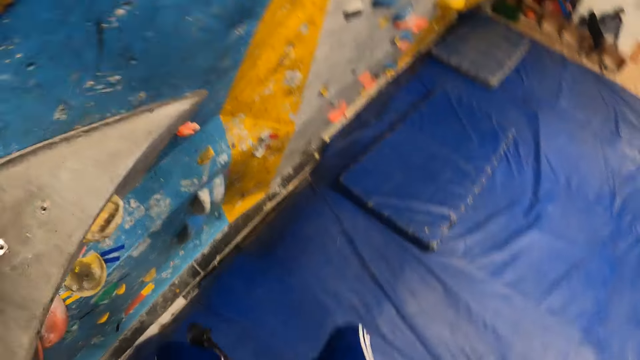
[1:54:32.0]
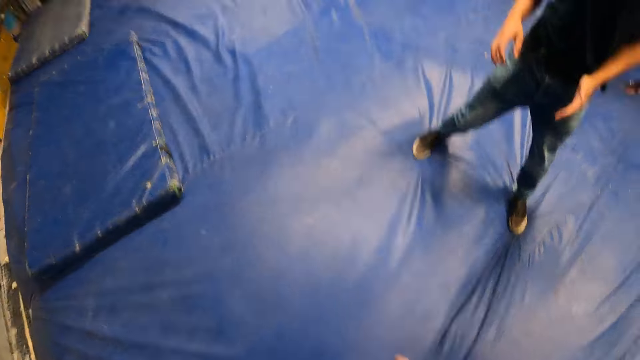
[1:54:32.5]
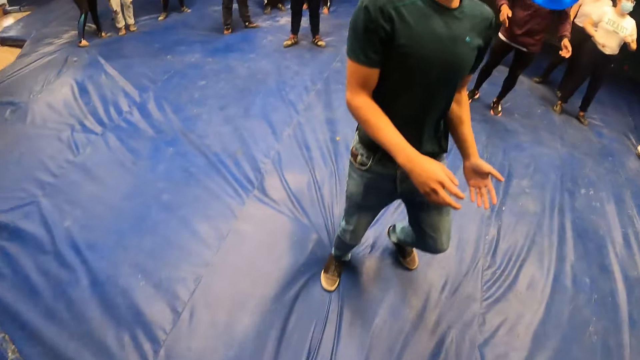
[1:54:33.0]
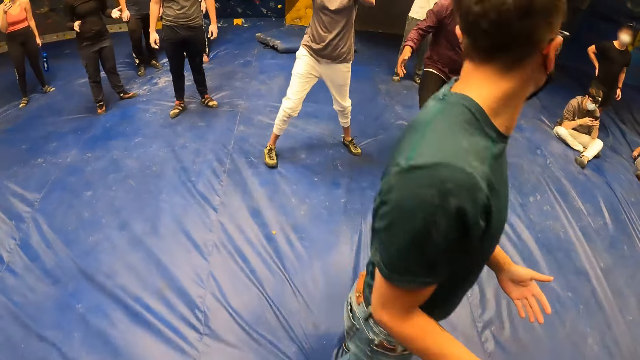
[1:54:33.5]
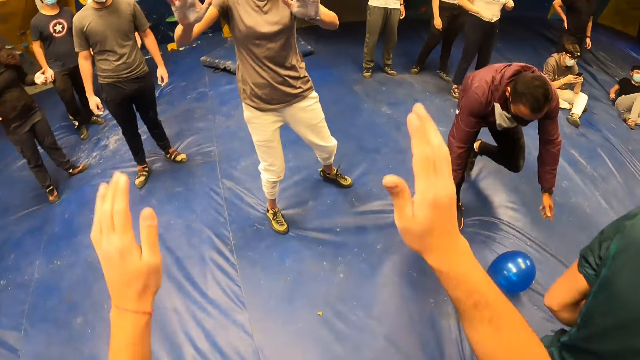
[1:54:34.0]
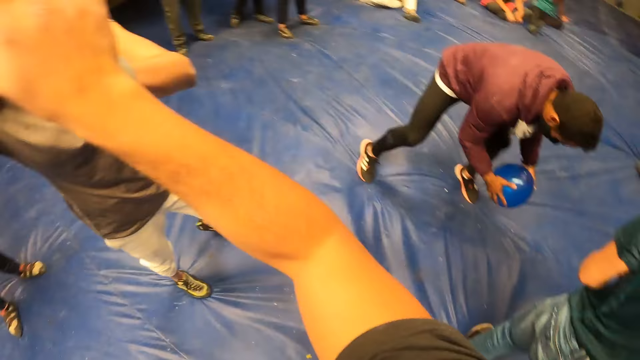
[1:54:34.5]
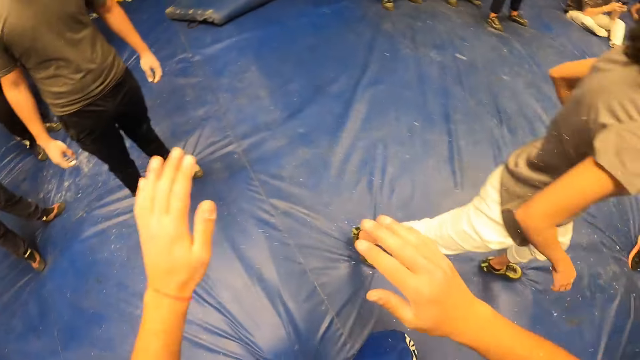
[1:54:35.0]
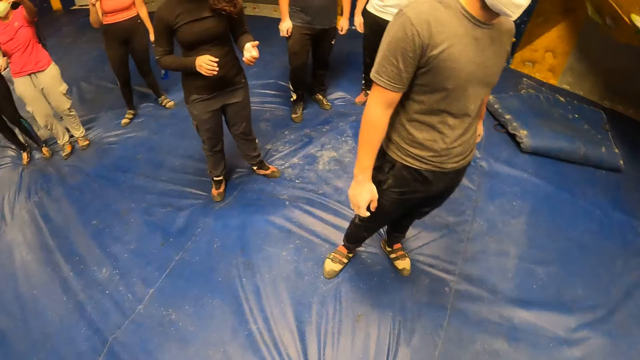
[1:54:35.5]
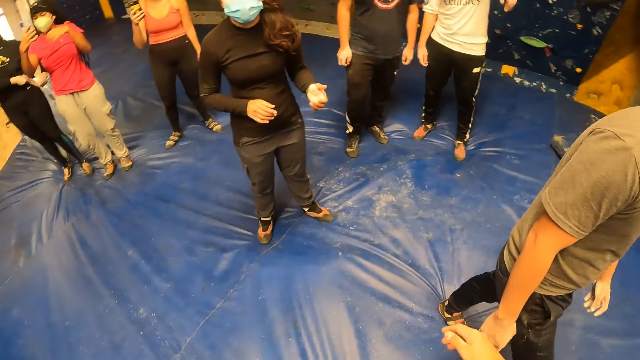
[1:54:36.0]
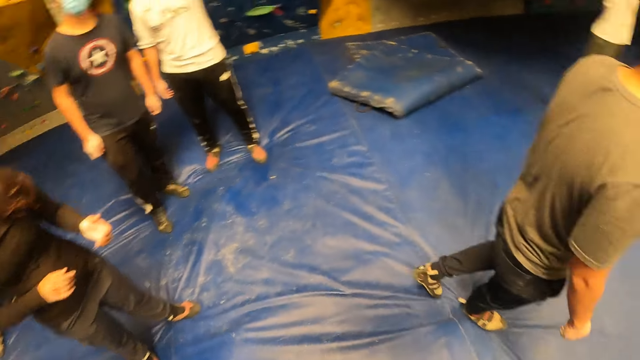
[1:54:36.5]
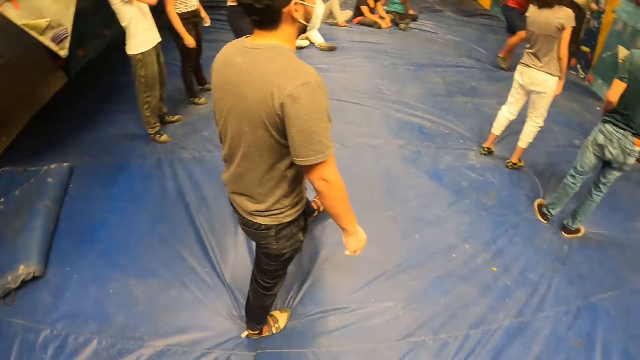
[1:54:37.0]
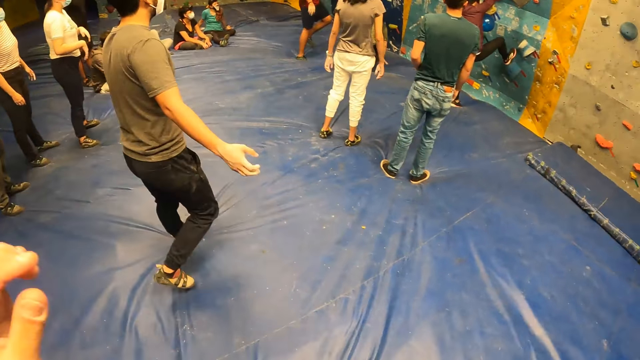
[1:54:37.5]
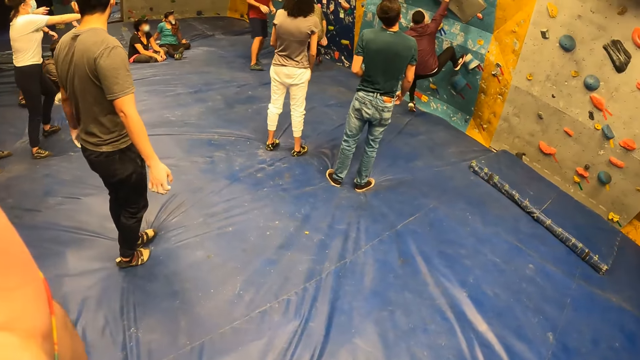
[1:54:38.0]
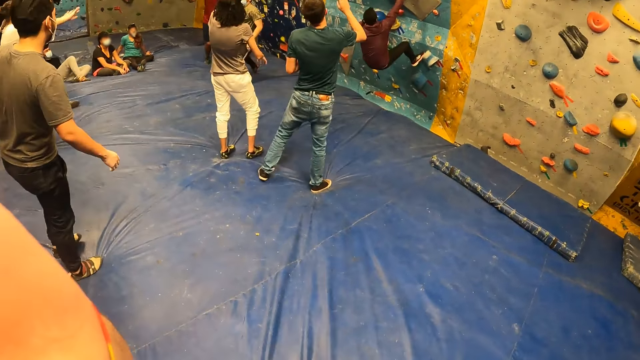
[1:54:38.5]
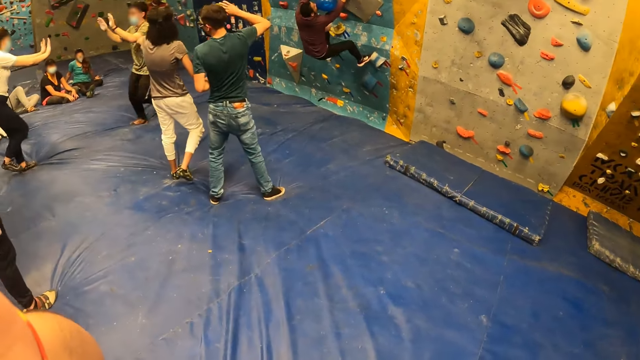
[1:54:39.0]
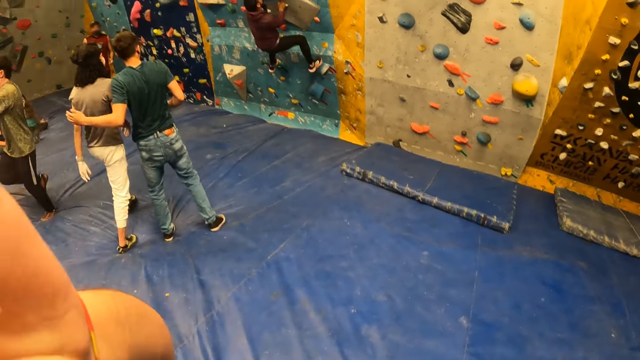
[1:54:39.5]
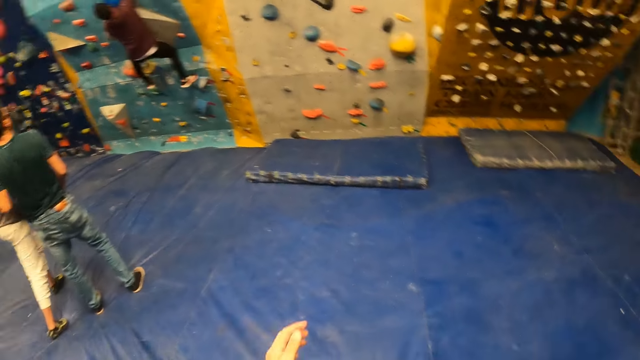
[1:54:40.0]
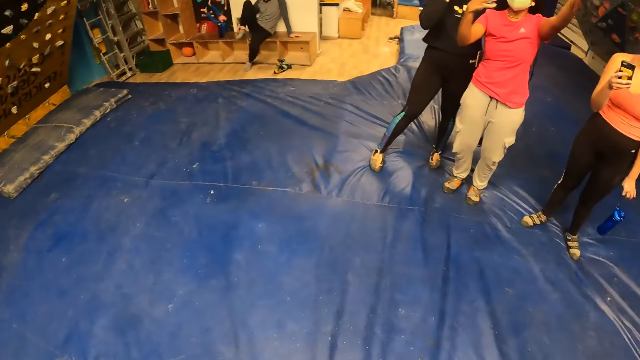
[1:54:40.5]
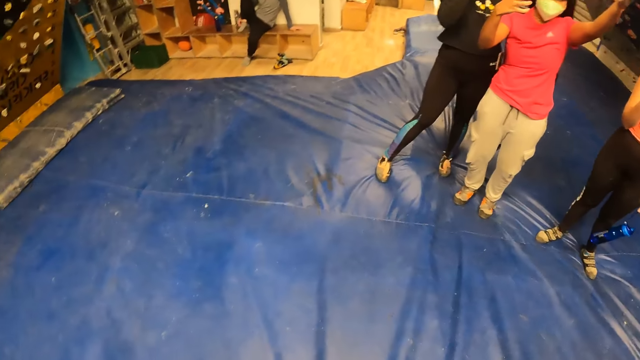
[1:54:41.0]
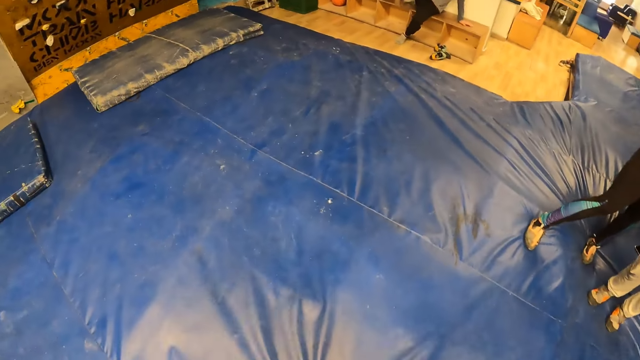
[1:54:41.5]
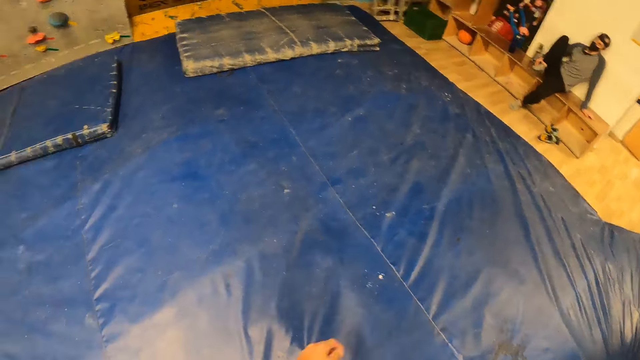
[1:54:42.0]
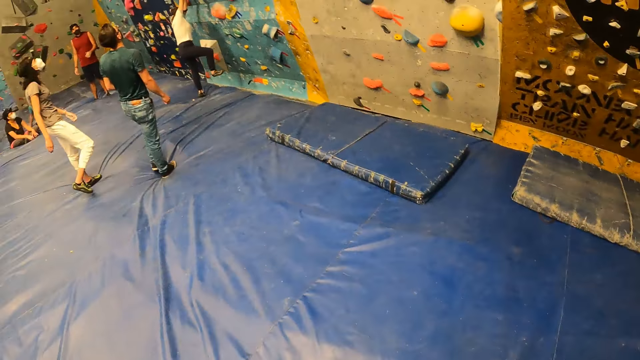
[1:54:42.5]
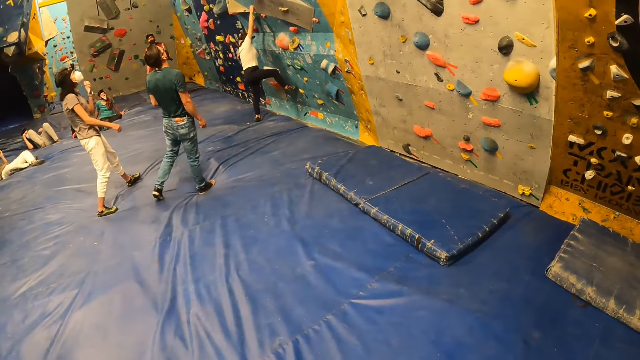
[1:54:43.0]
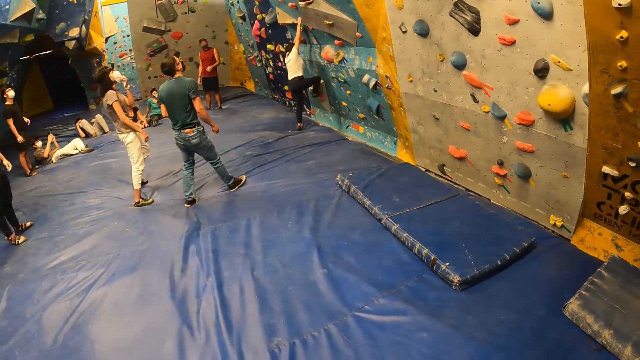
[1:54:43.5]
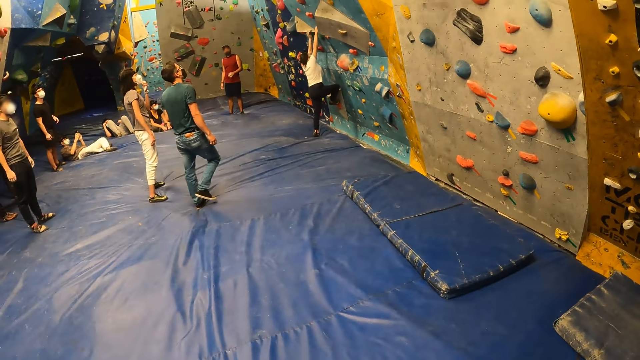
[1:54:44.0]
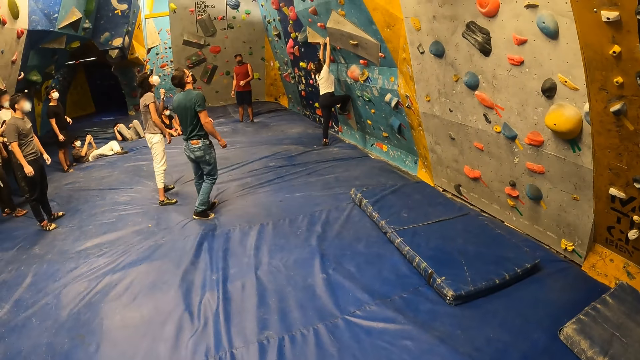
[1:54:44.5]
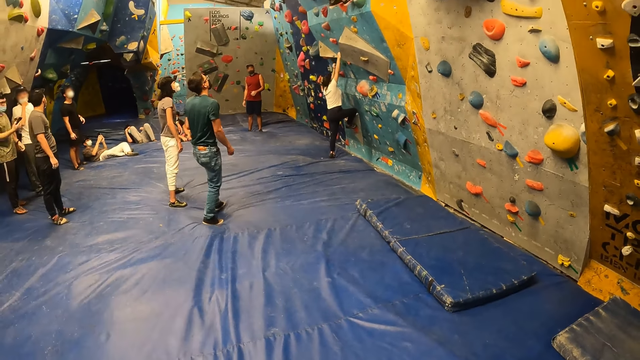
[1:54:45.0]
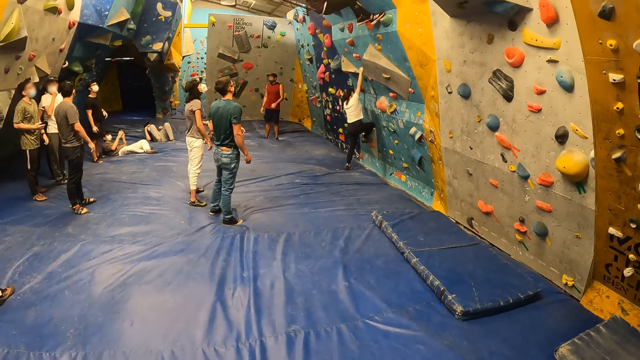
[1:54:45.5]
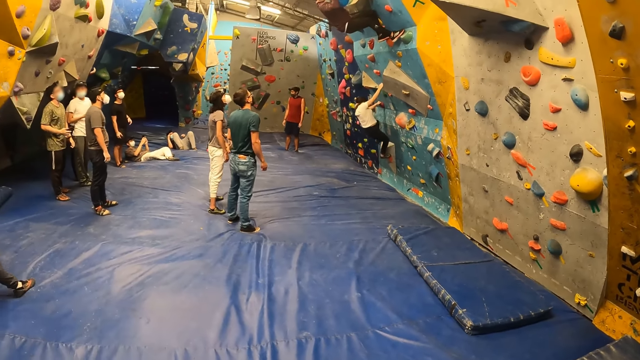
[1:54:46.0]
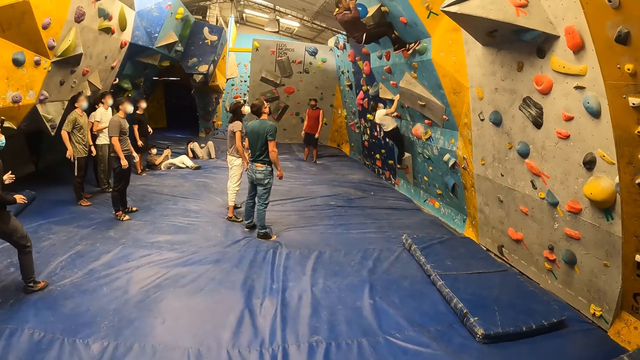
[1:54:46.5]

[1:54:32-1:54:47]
The camera wearer falls to the floor from the bouldering wall. They look around. A man turns around. Another man runs and picks up a balloon. A lady lifts her hands. The camera wearer taps the lady's hands. They shake the lady with both hands. They look around. A third man walks around. The second man climbs the wall. Another lady stretches her hand. A fourth man runs around. The first man lifts his hand. The first man holds the first lady. A third lady lifts a hand. The camera wearer looks around. The second lady climbs the wall. The first lady touches the face. The first man moves back.

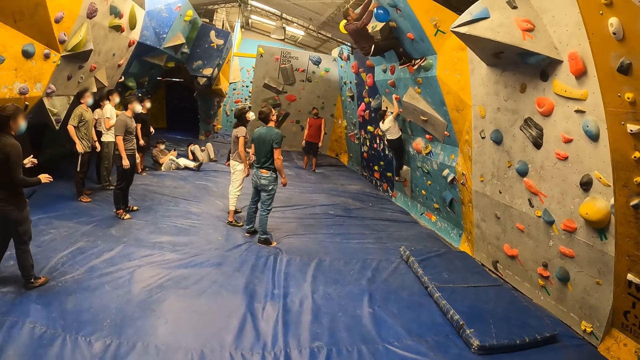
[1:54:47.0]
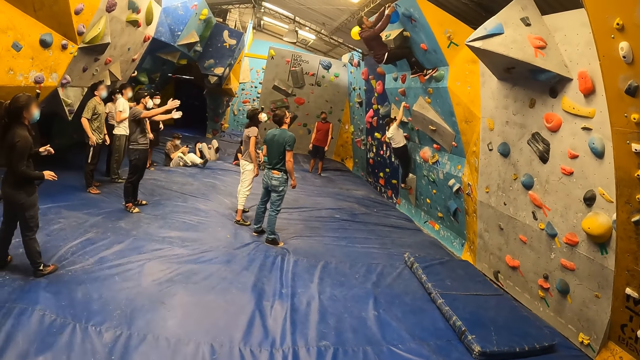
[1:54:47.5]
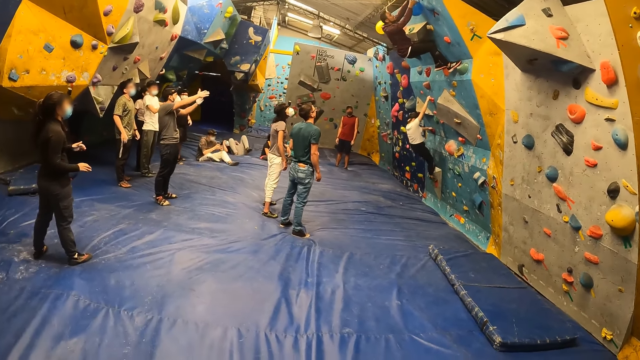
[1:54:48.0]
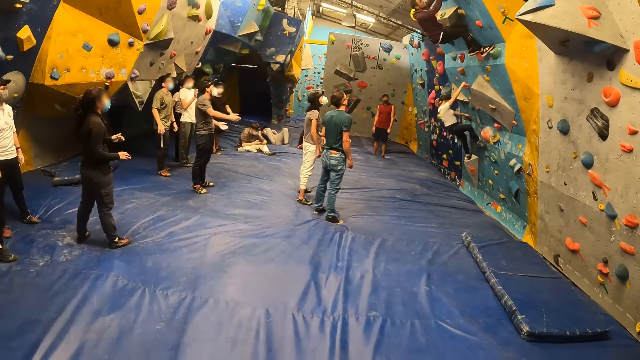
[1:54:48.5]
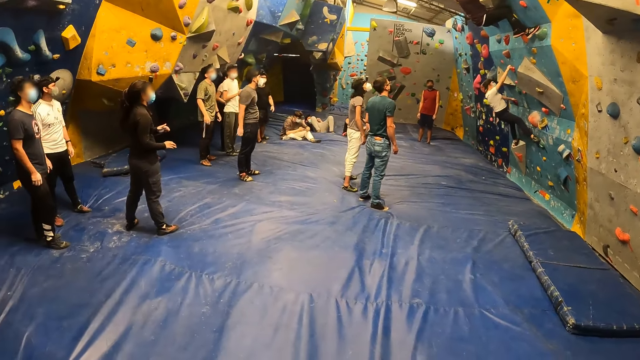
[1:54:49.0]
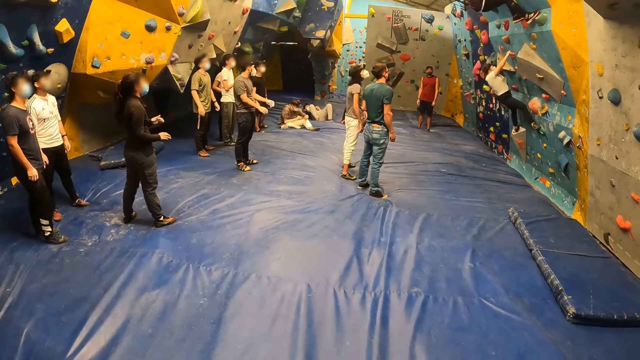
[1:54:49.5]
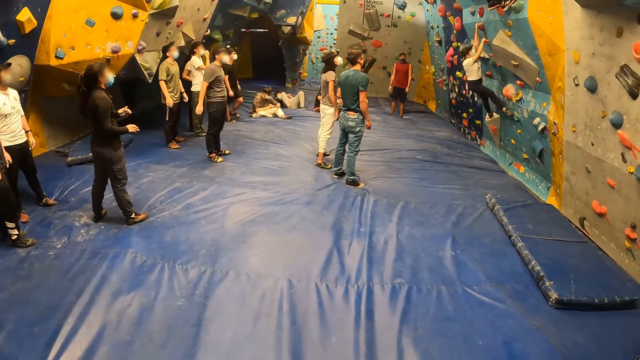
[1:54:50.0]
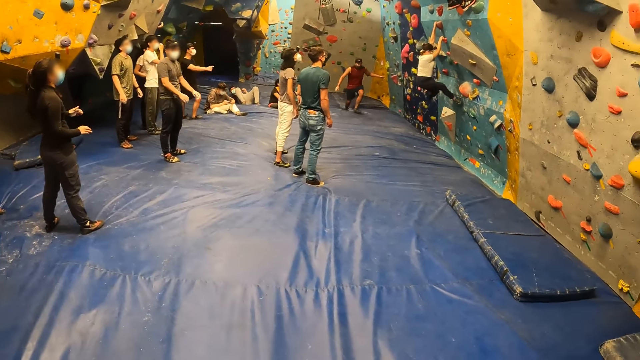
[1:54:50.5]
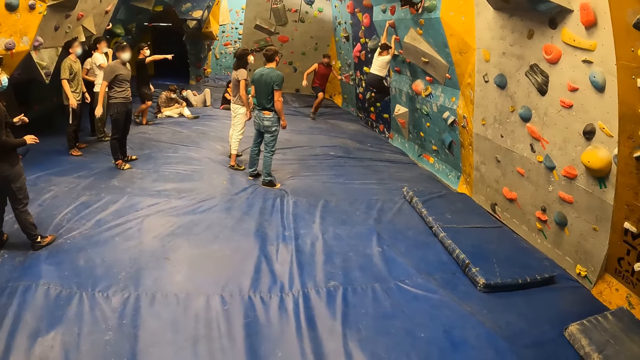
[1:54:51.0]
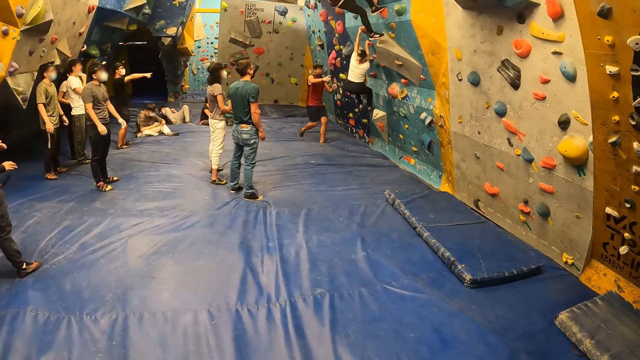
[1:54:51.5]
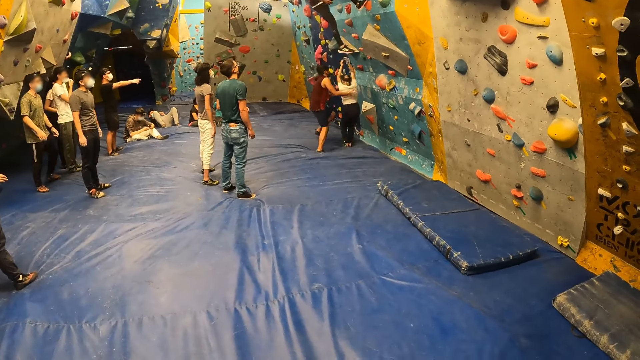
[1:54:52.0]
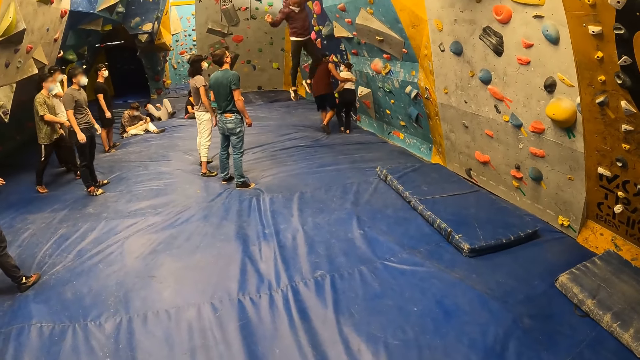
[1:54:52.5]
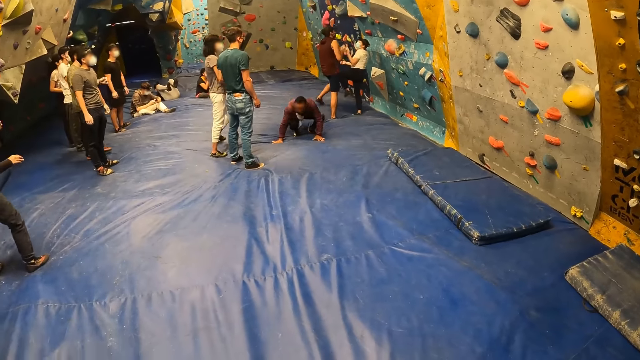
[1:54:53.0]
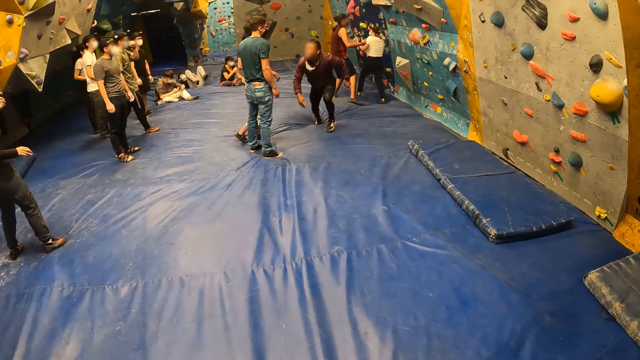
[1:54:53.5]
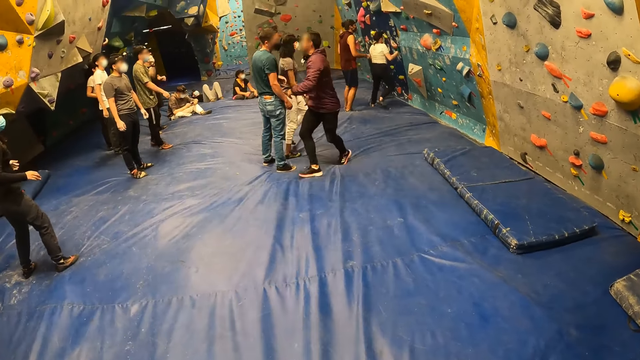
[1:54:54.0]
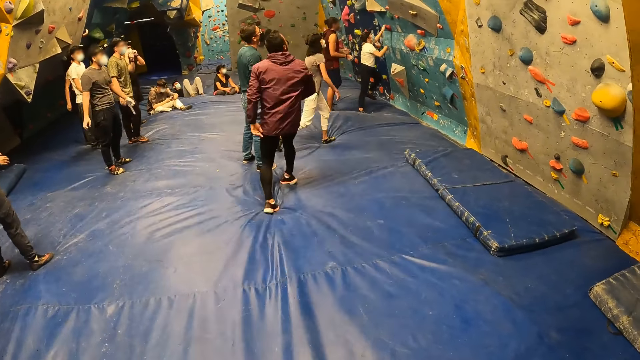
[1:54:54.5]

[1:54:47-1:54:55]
A man puts a phone in the pocket. Another man lifts a hand, lowers his hands, and sways his hands. A third man runs around. A fourth man points at the wall. The third man holds a lady. A fifth man jumps down. Another lady walks to the wall.
